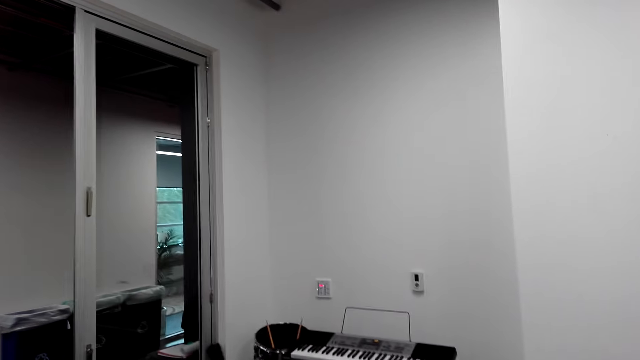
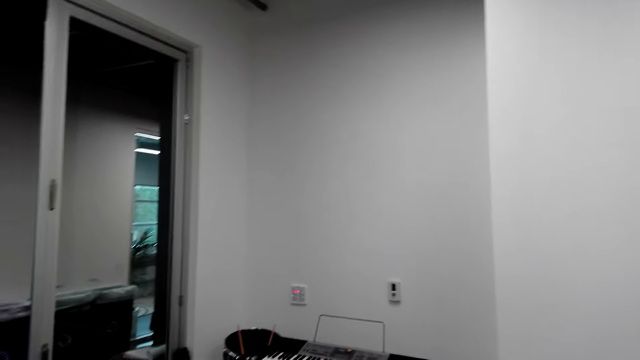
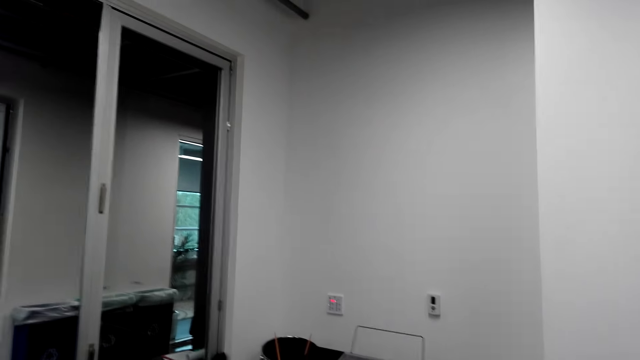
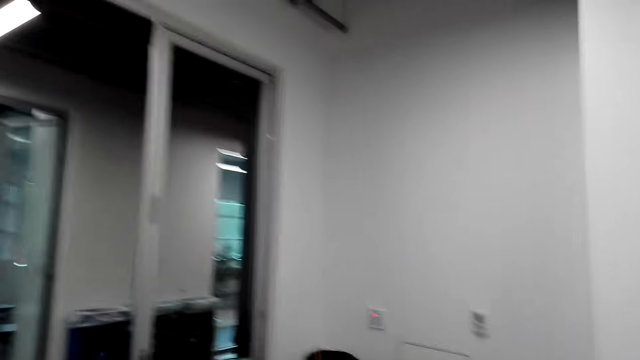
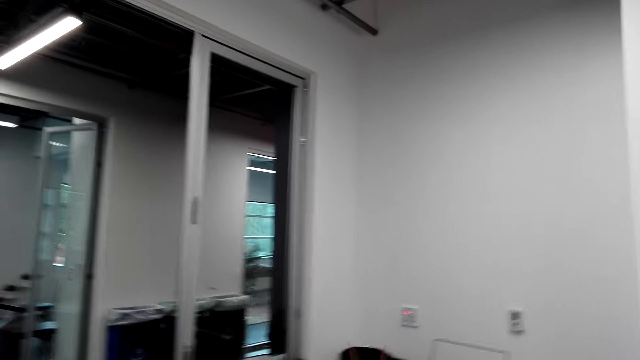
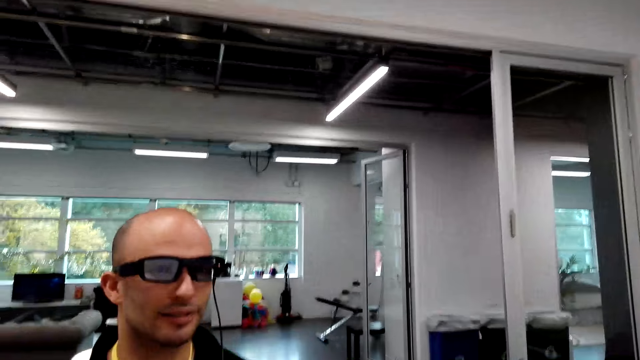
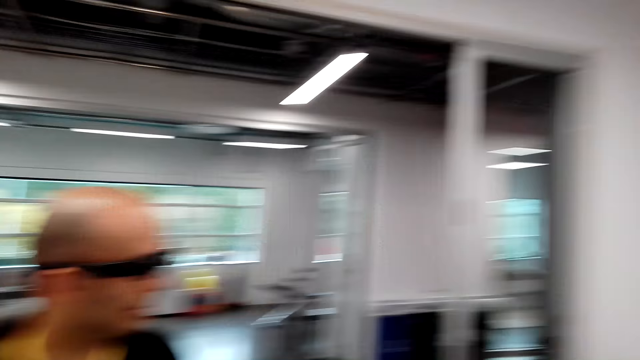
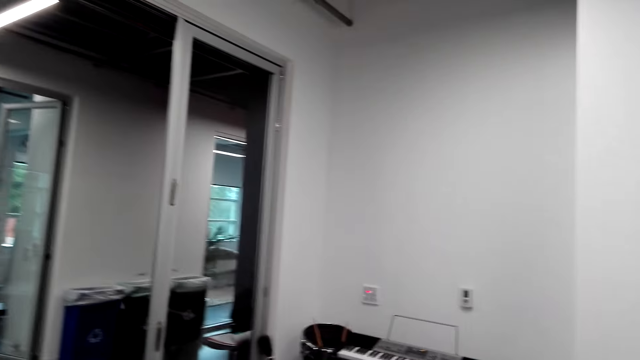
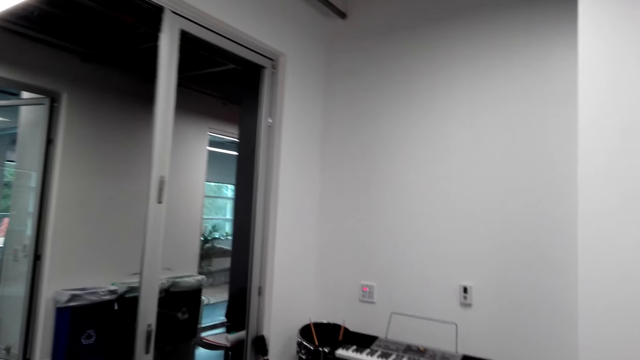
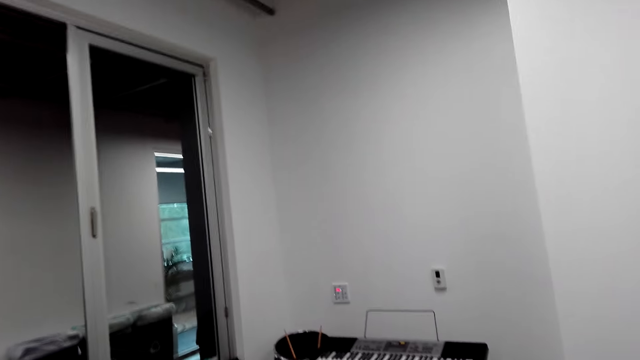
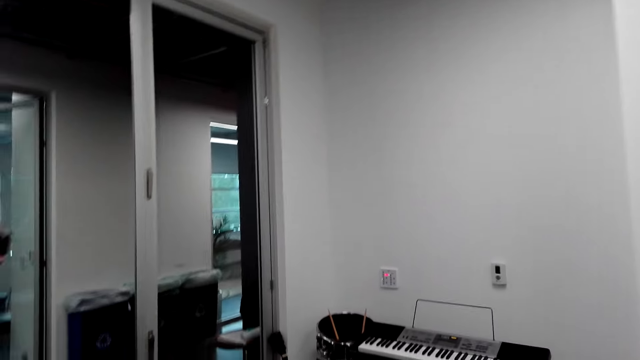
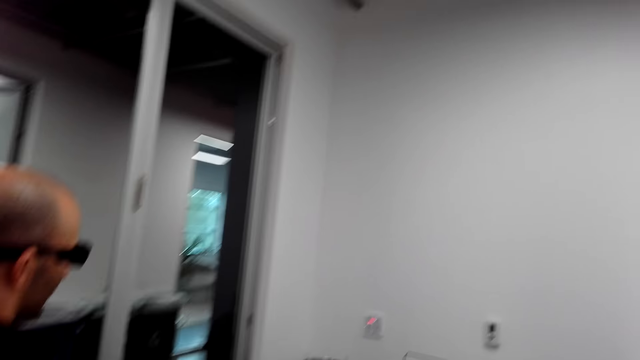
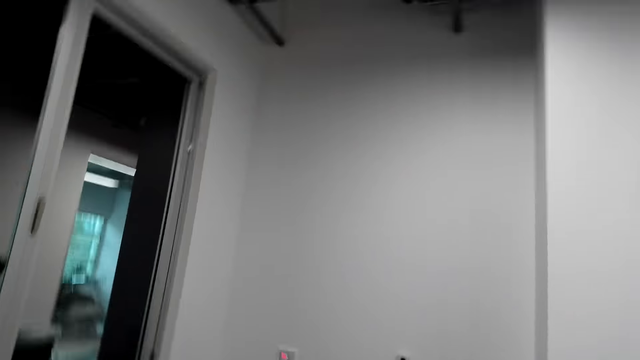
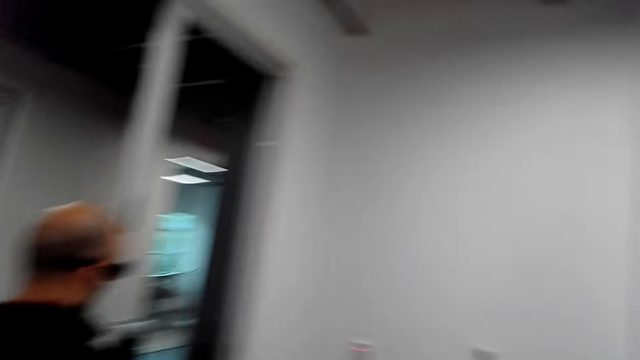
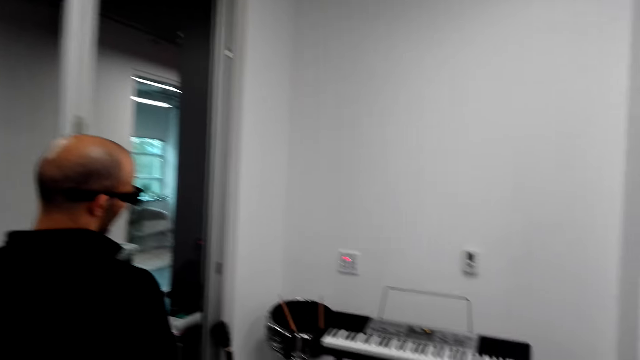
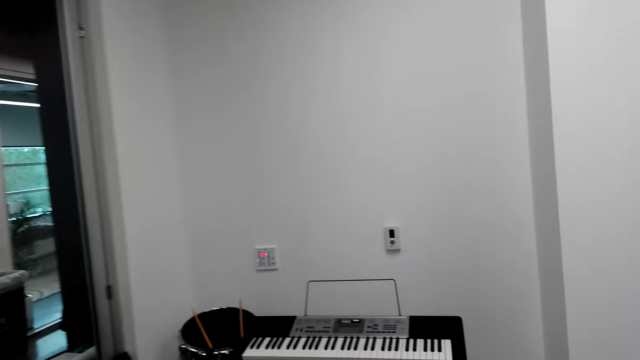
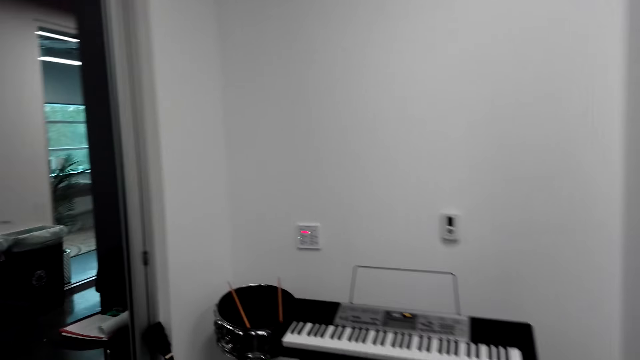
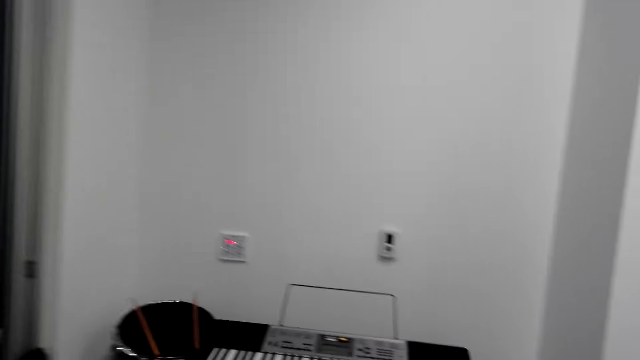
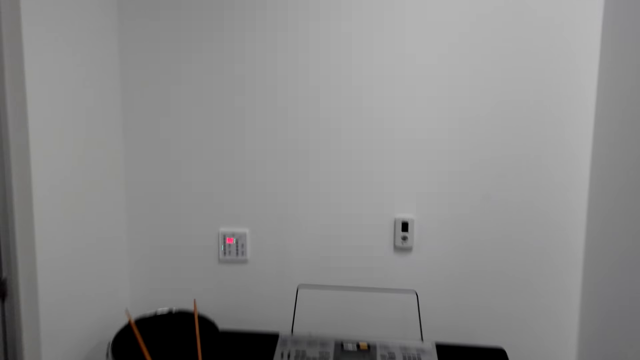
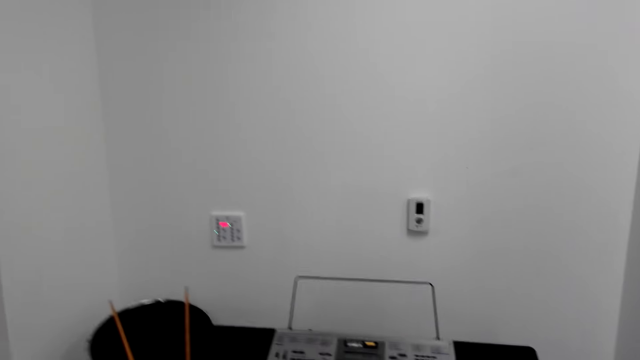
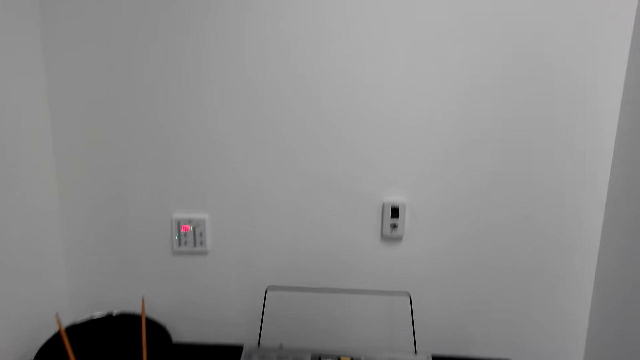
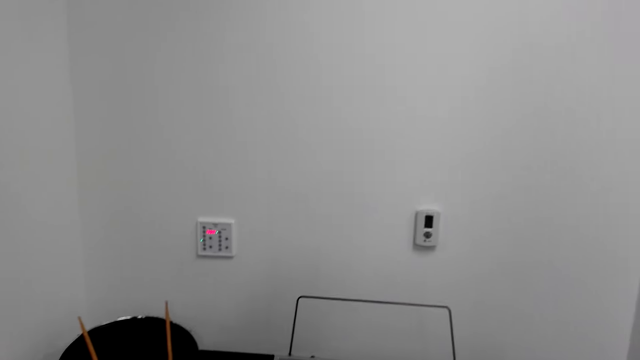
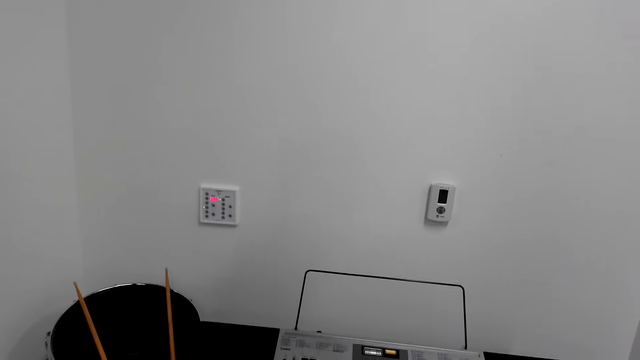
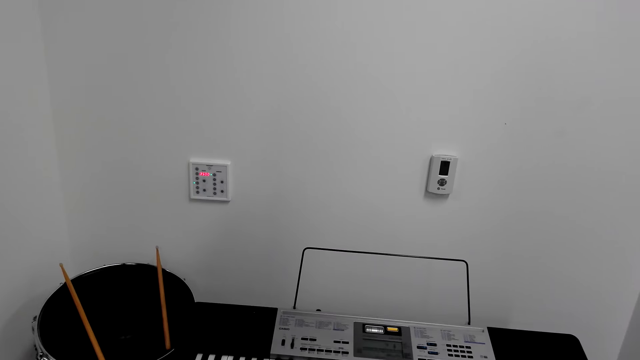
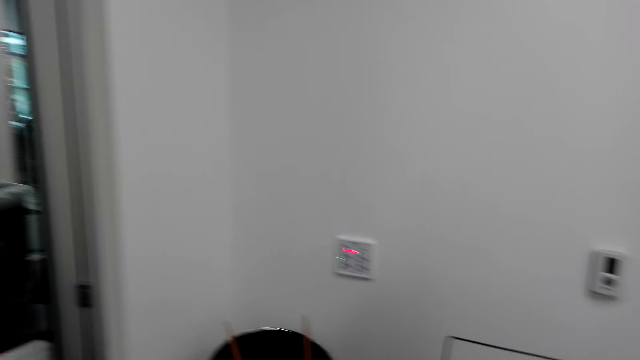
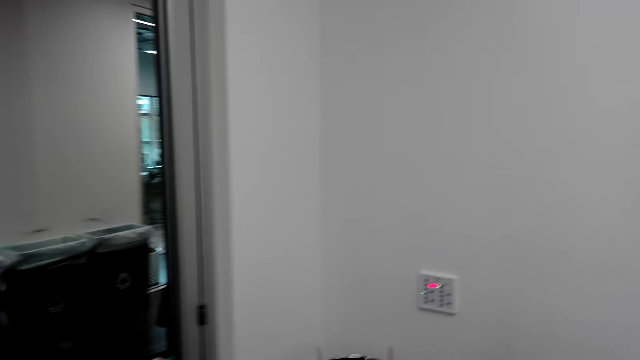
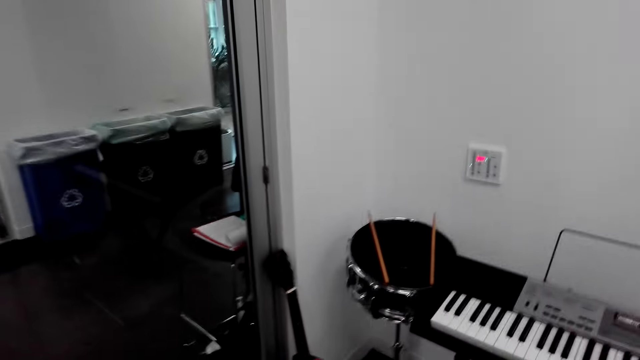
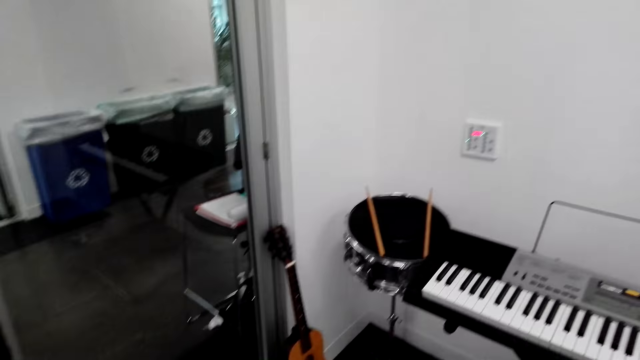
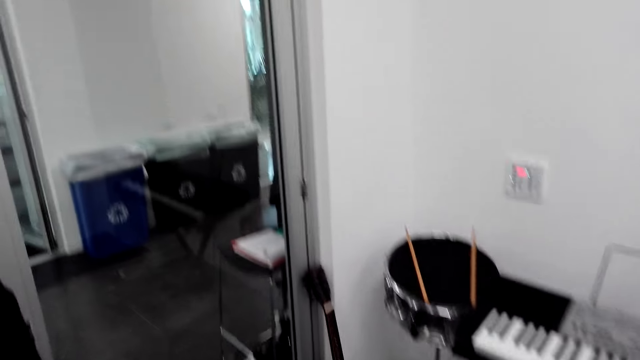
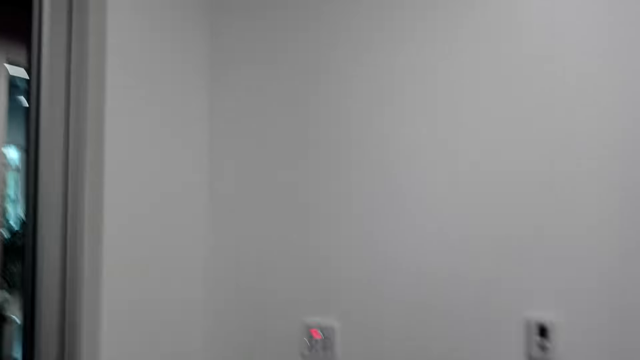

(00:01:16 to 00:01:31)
A man stares at the piano. The camera wearer converses with the man. The man walks to the piano. The man walks away. The camera wearer walks around the room and looks around.

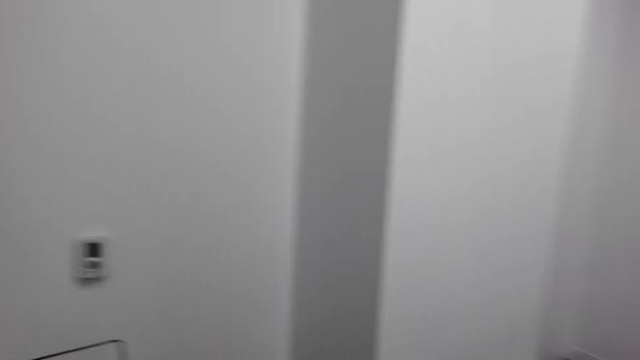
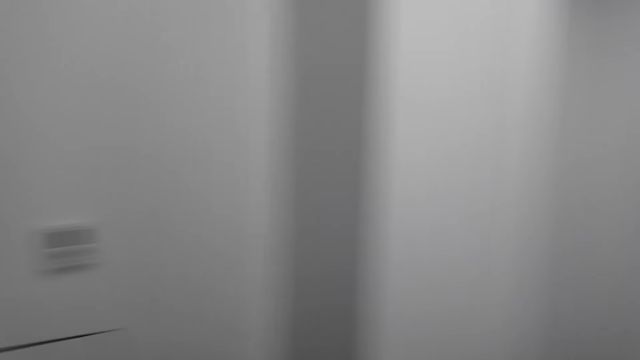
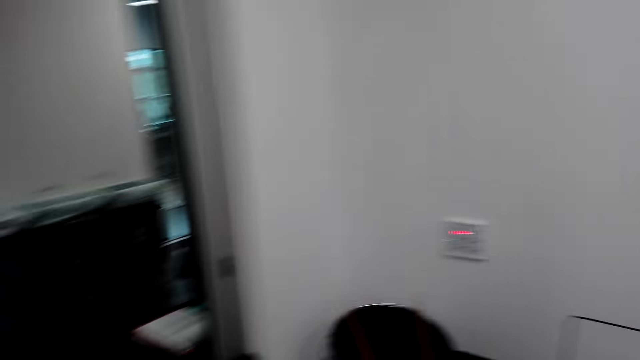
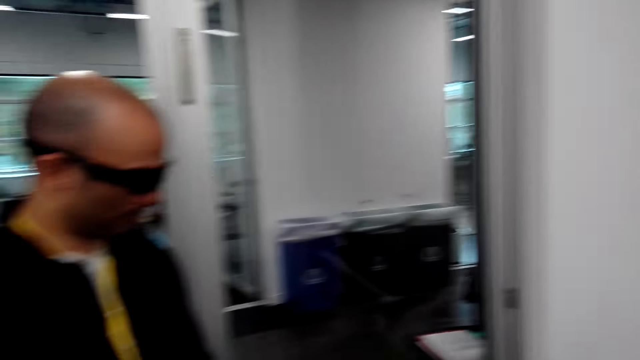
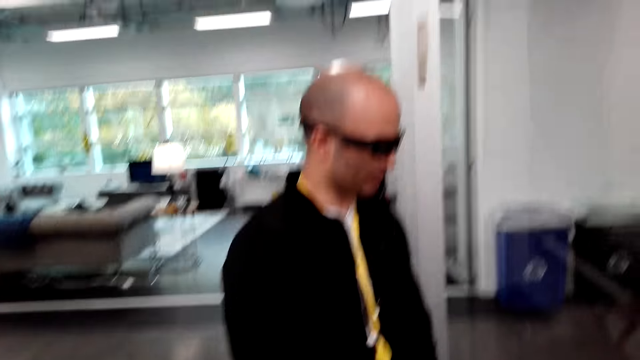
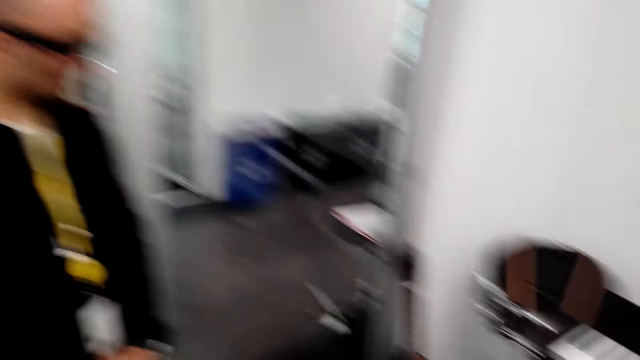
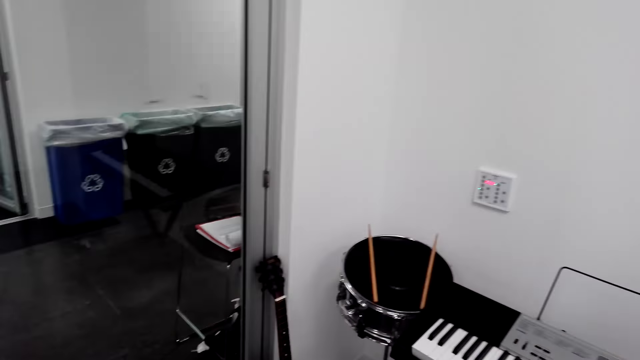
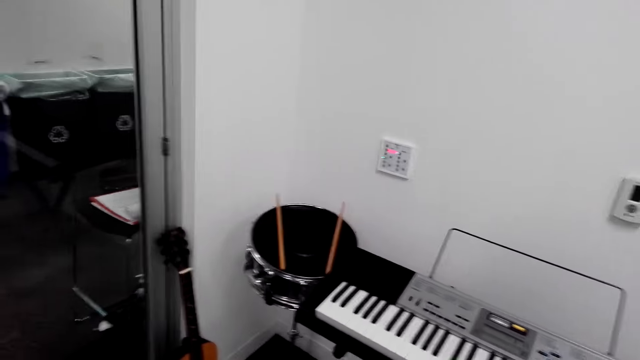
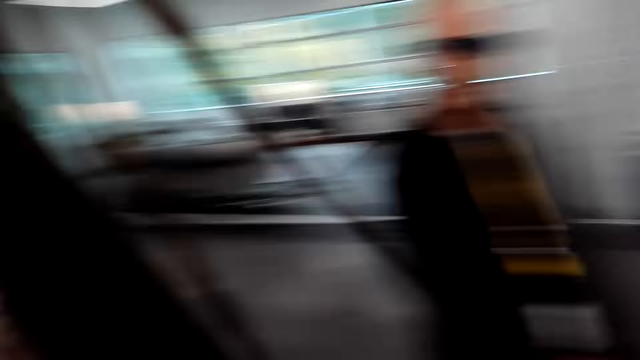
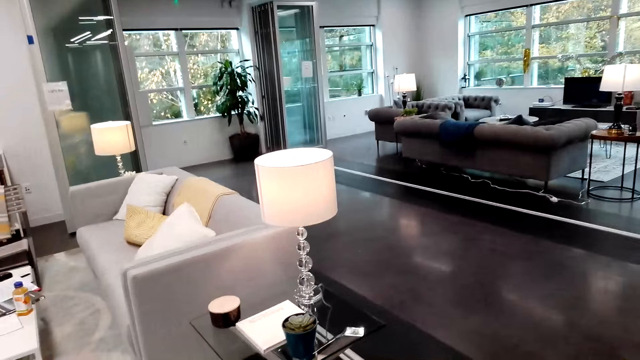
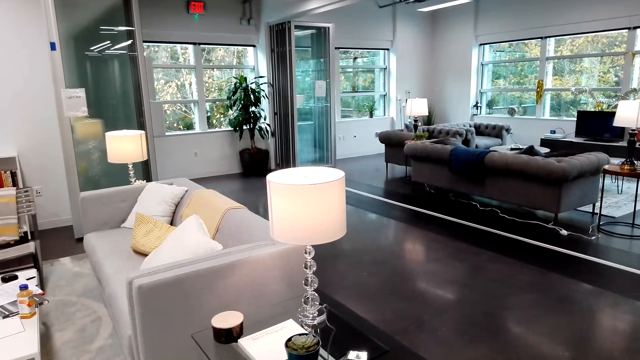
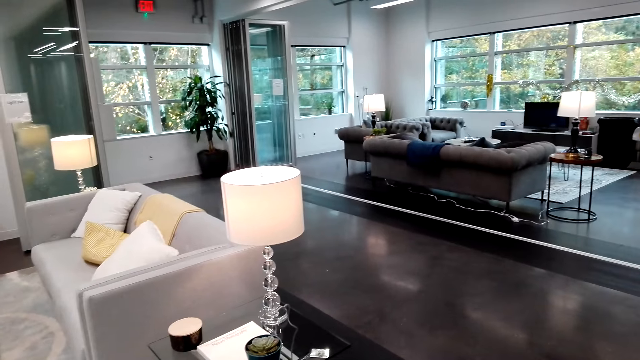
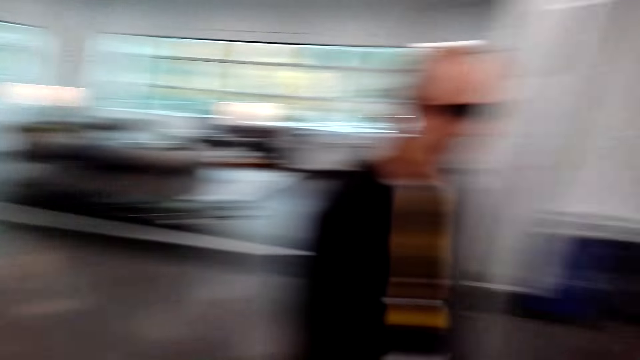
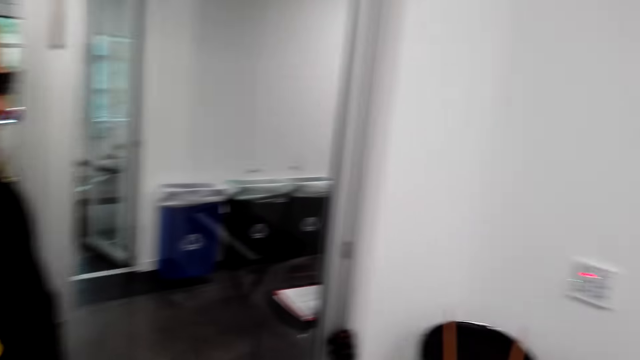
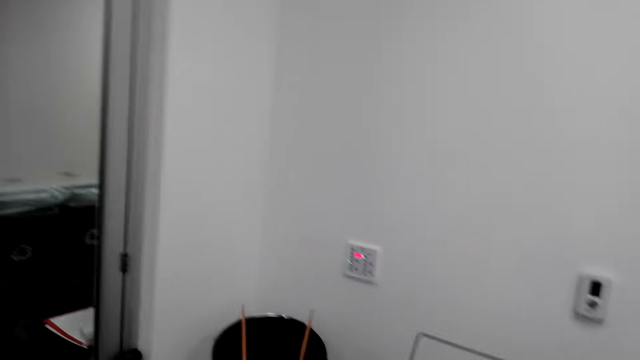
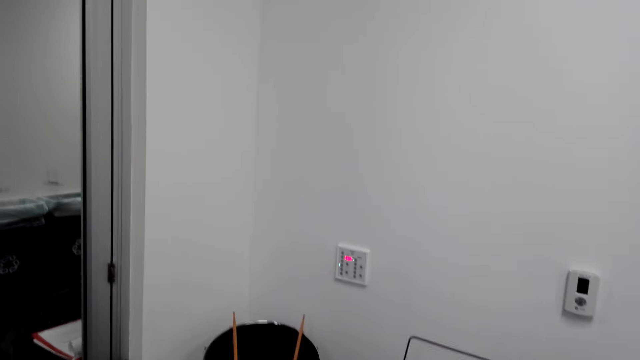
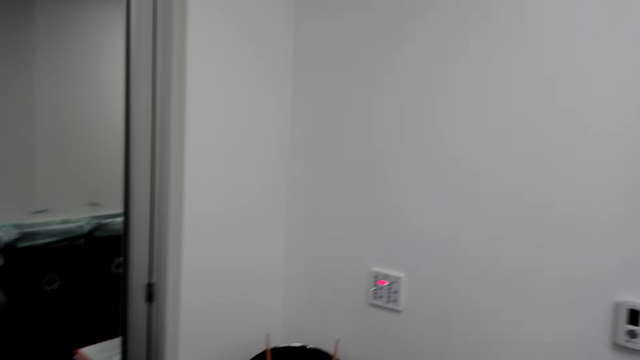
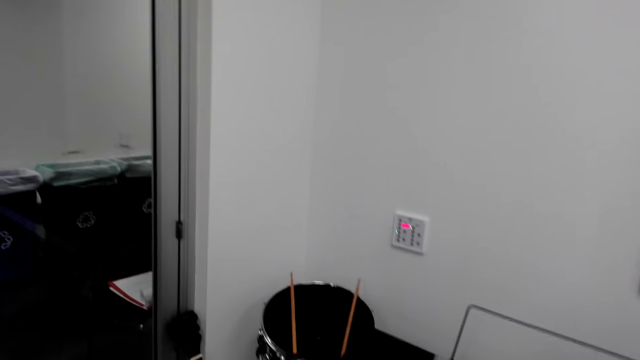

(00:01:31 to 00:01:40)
A man stands beside the camera wearer. The camera wearer looks around.
